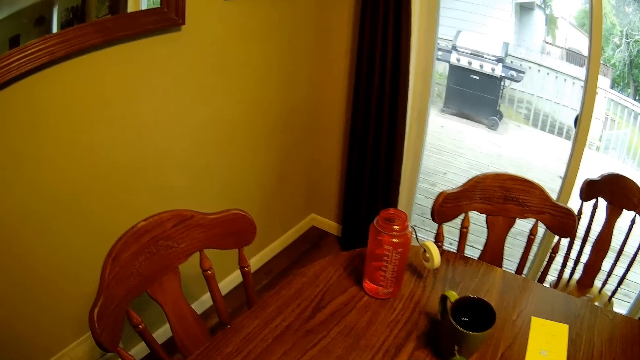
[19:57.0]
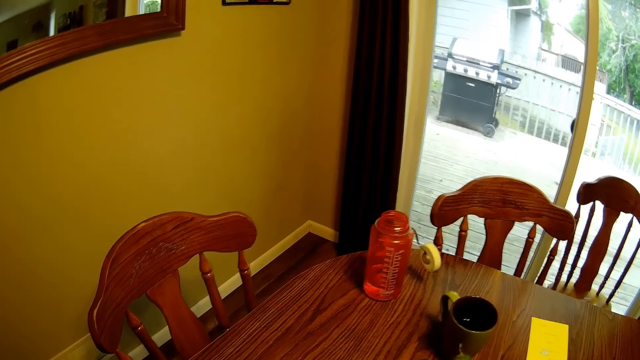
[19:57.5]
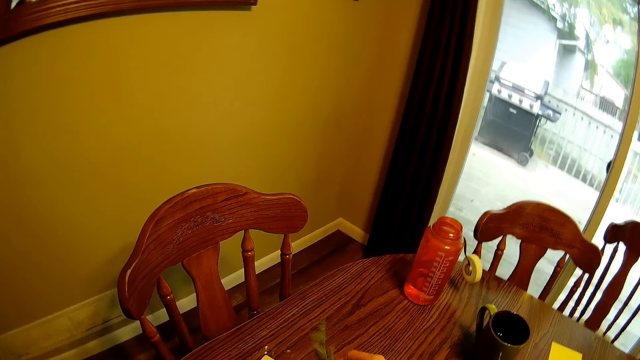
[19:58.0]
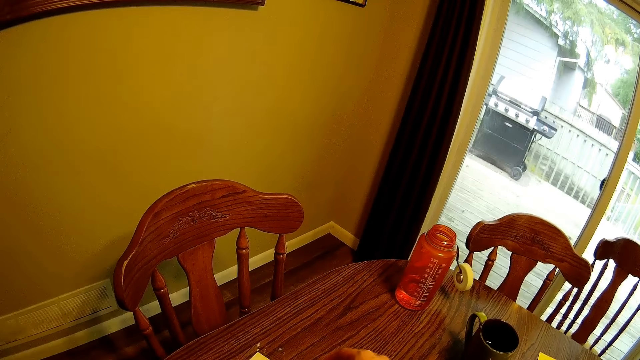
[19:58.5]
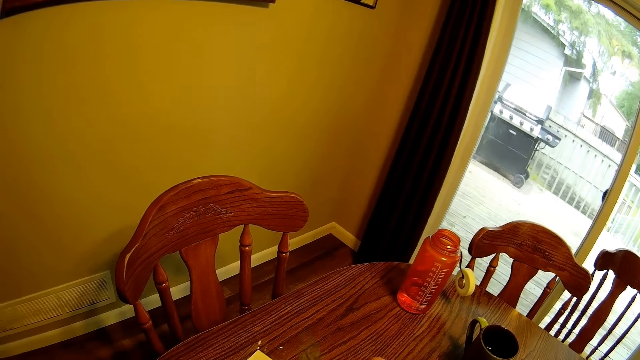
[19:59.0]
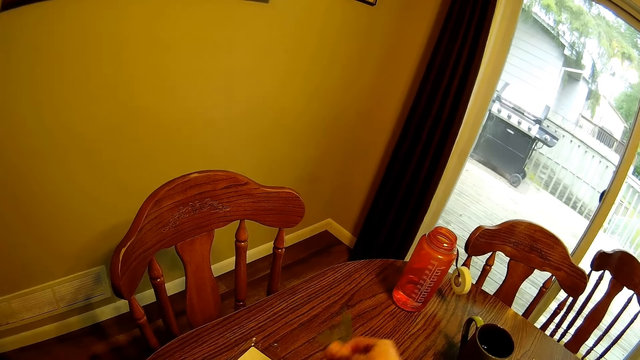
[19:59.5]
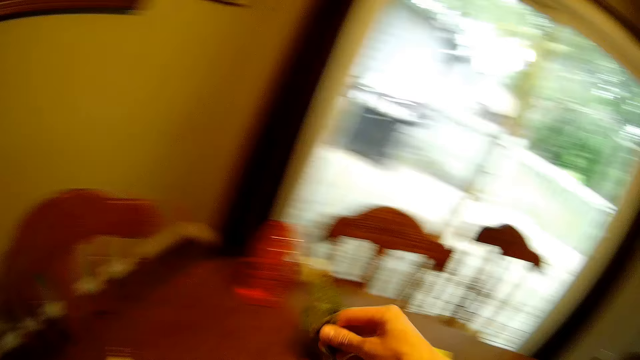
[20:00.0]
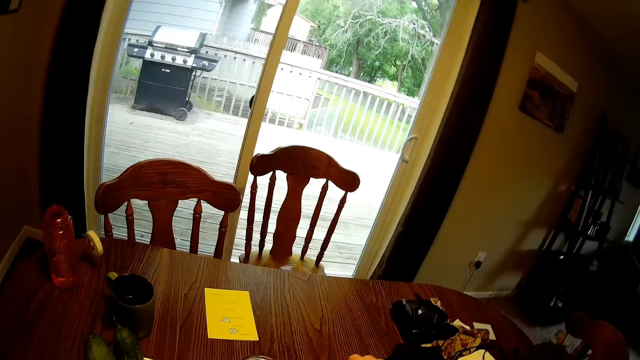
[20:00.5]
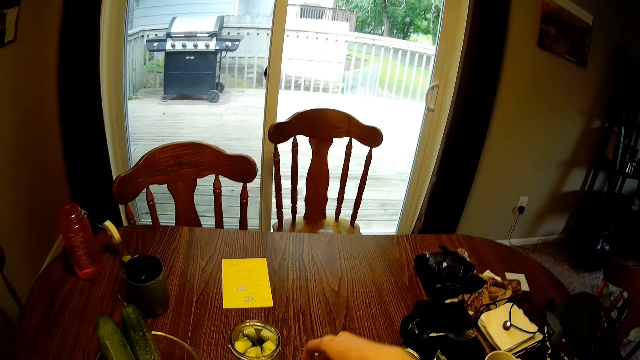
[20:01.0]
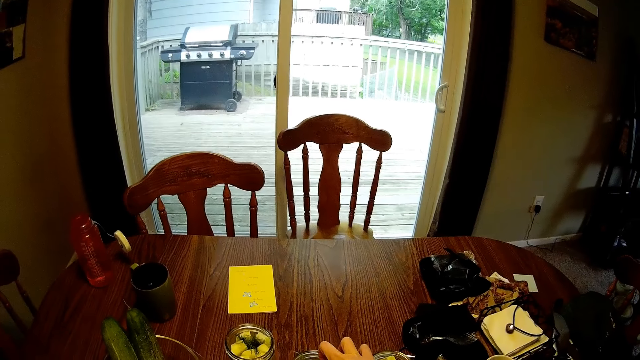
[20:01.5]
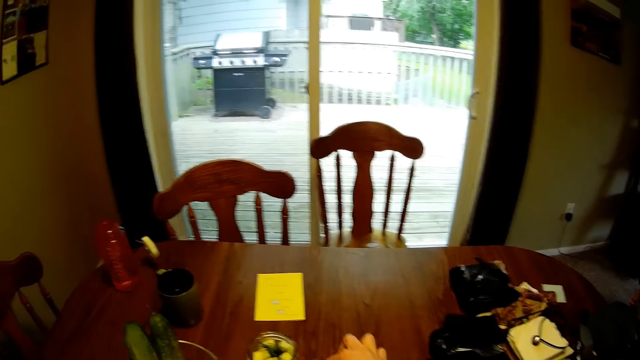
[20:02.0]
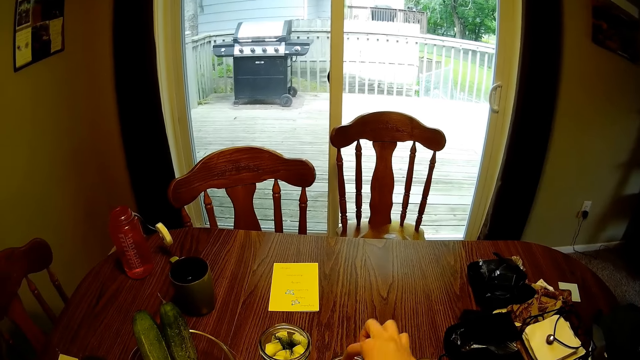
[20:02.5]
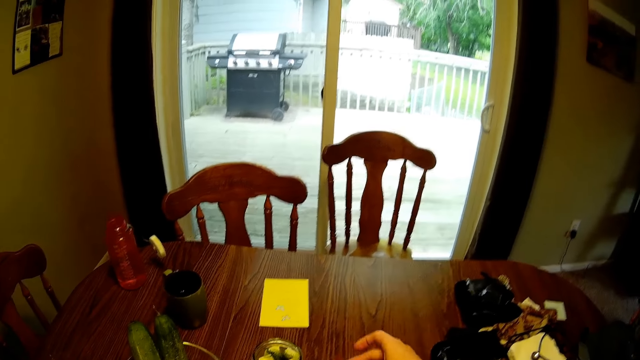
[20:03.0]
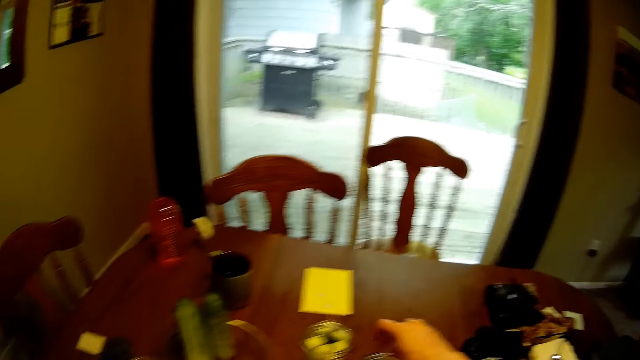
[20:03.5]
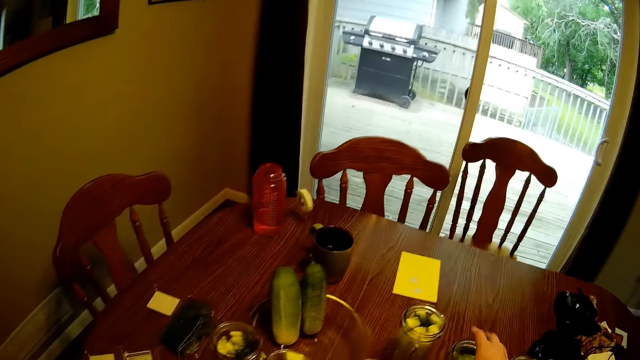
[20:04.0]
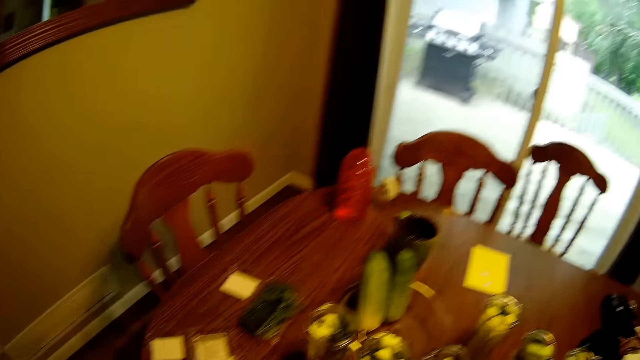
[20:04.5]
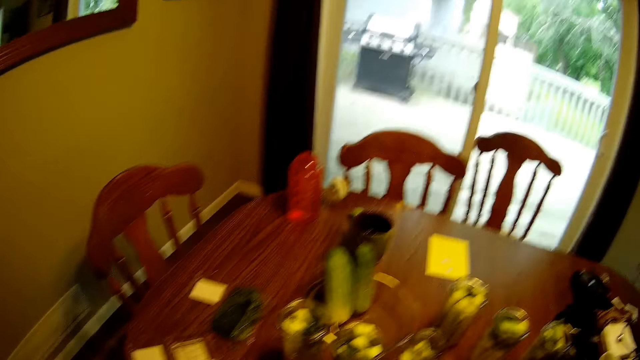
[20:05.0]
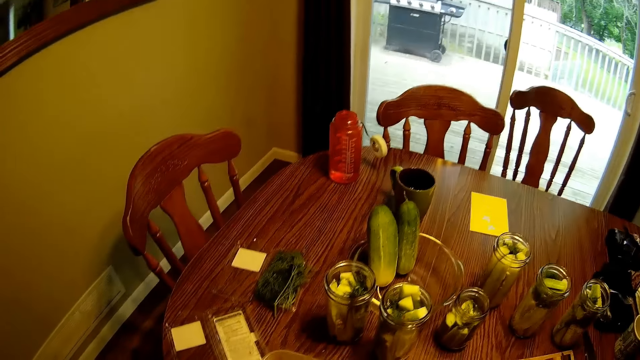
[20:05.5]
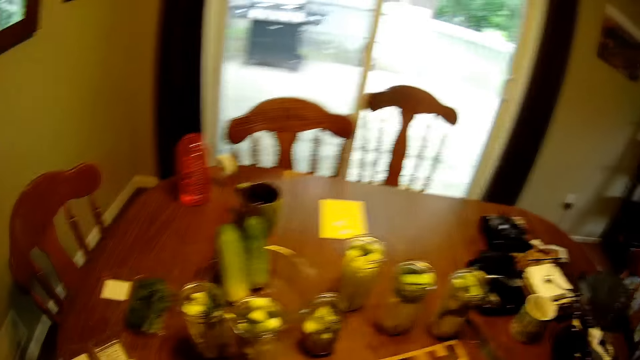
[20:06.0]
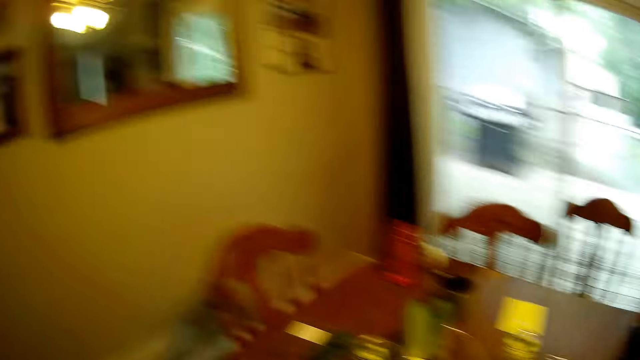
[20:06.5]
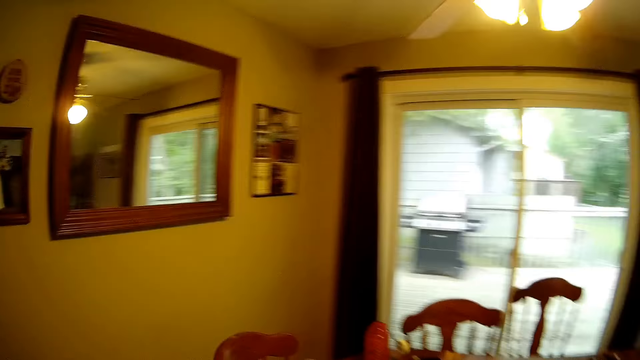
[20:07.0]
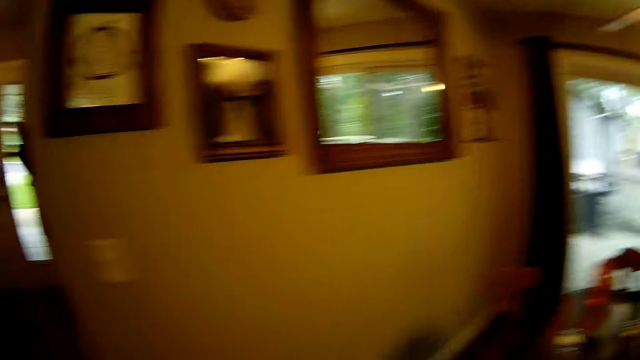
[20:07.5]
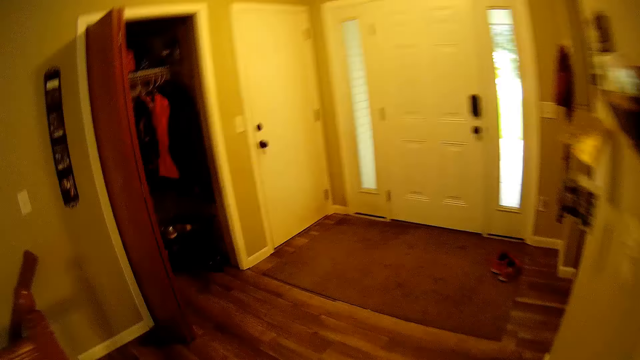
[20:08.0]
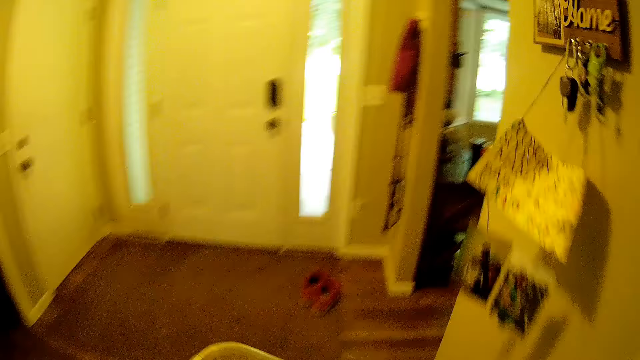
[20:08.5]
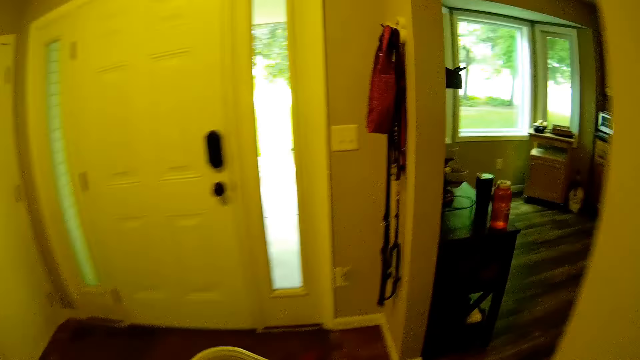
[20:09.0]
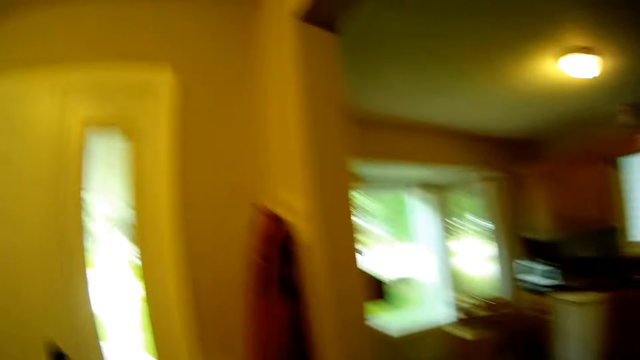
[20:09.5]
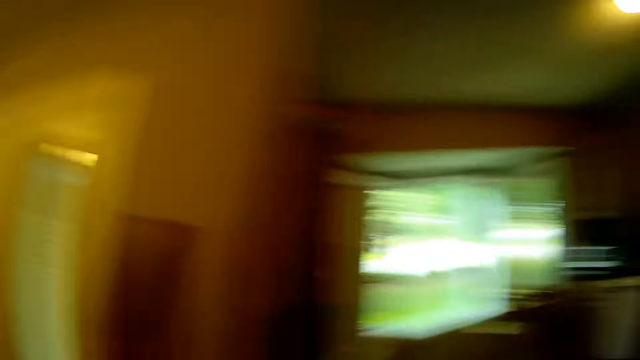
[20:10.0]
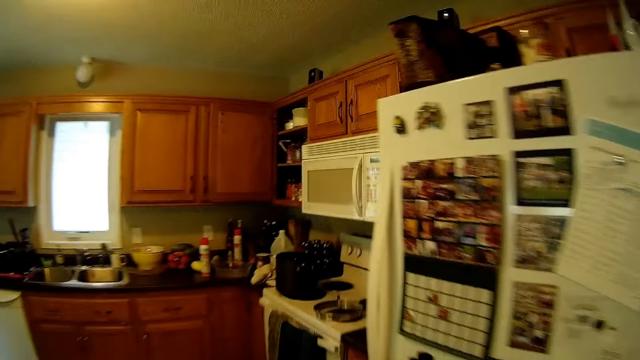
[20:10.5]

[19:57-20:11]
The camera wearer picks up a leaf from the dining table. He dips the leaf into the second fruit jar. He places the leaf in the jar. He removes his hand from the second glass jar. He walks towards the kitchen.

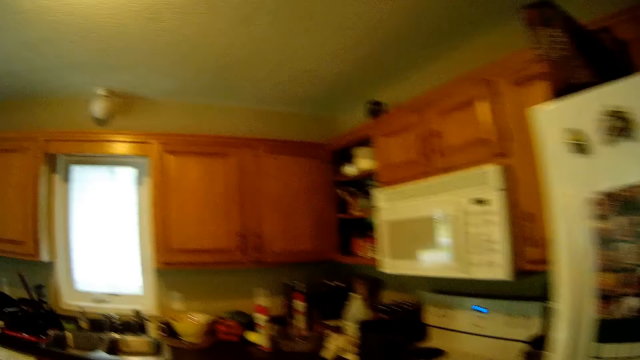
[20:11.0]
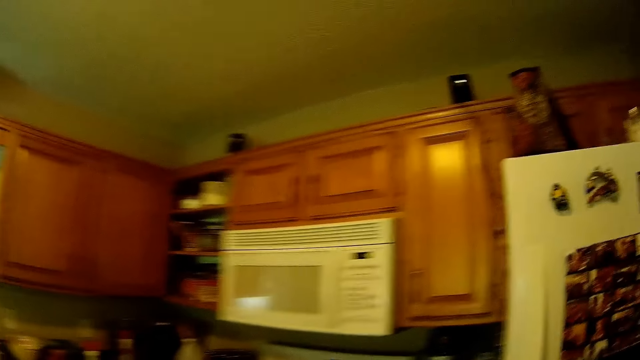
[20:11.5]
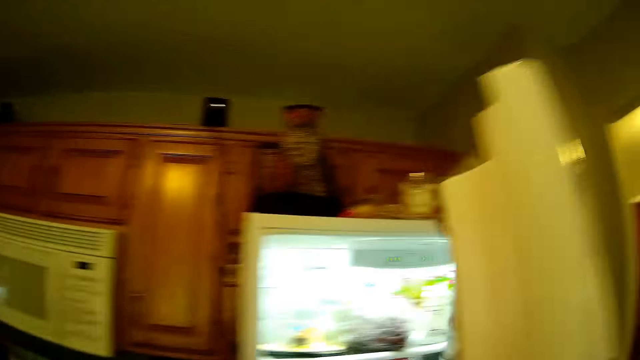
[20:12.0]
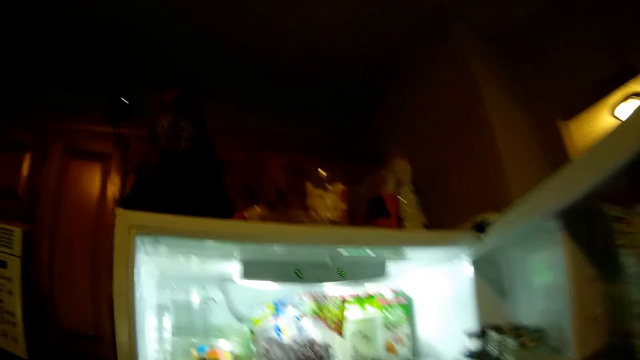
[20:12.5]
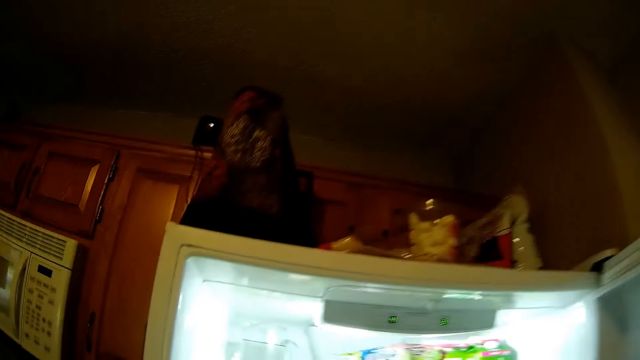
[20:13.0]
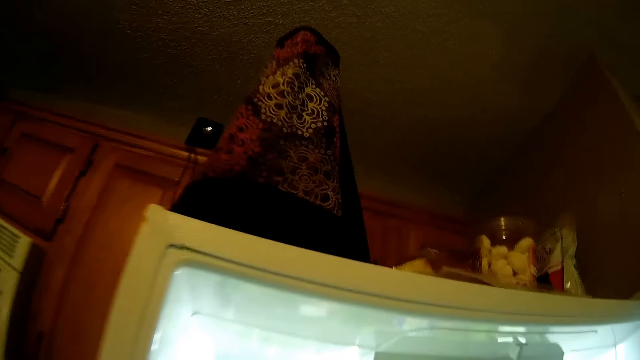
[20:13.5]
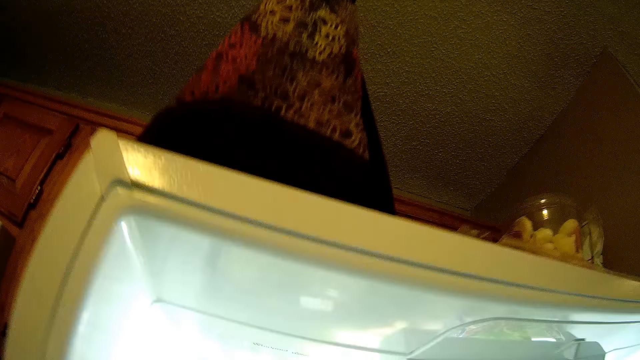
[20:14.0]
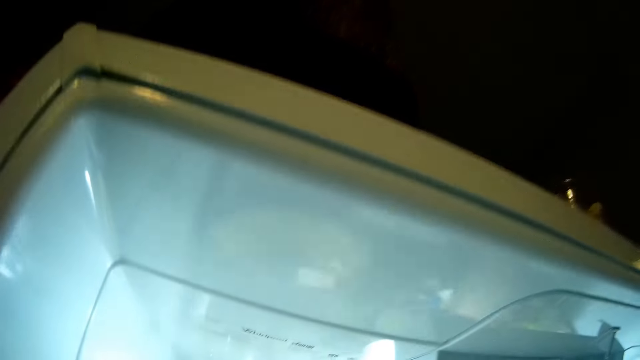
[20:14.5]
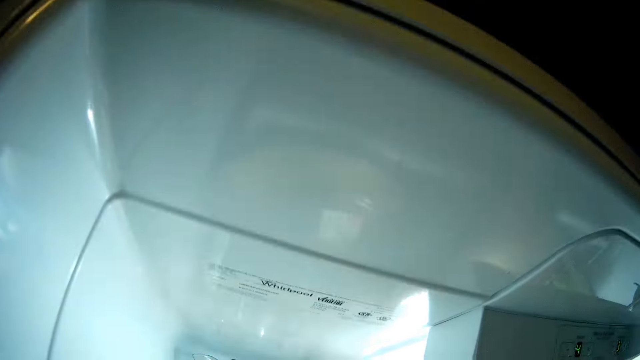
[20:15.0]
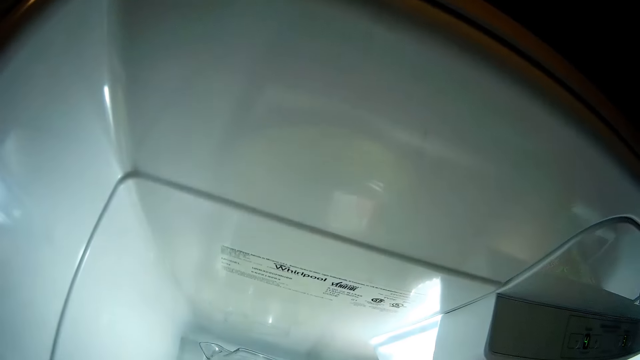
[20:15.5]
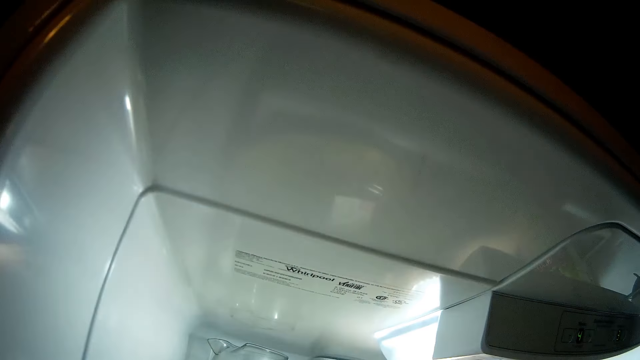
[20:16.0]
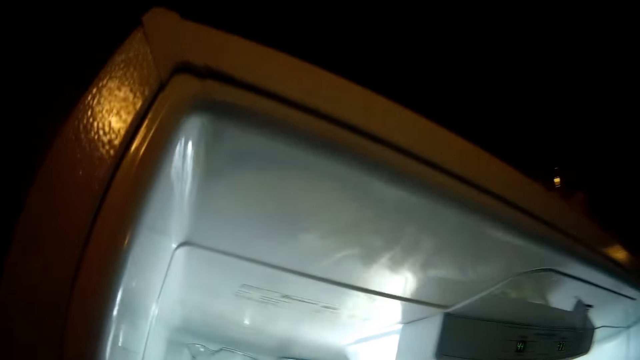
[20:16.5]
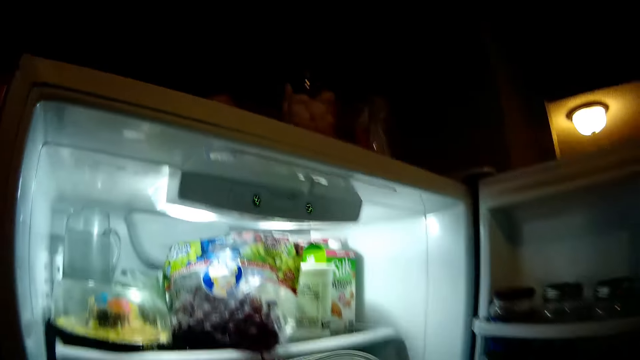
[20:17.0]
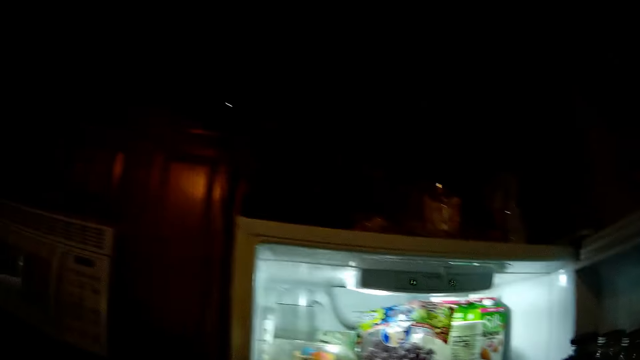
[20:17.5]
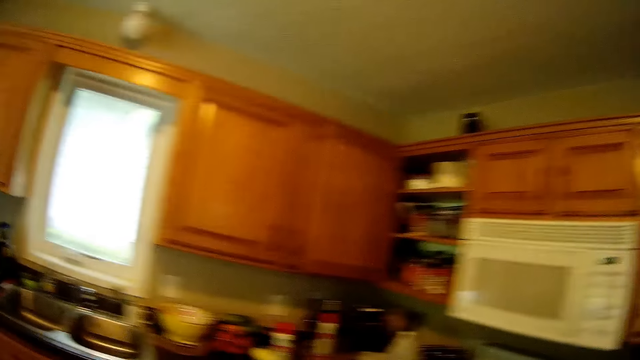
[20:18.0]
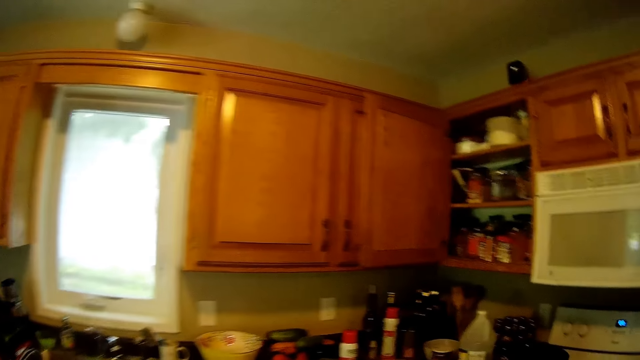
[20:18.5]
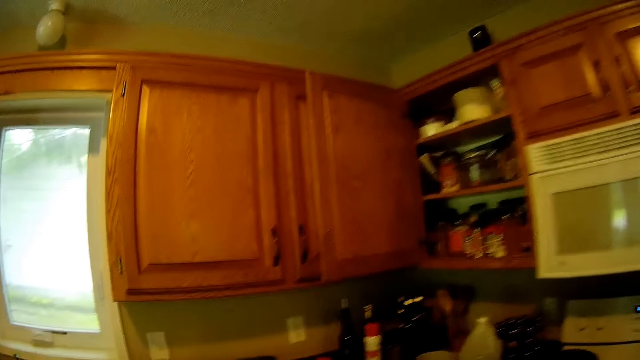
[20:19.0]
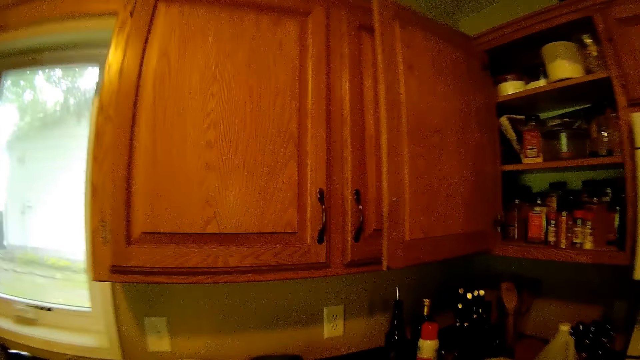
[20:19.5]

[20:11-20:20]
The camera wearer opens a fridge in the kitchen. They walk towards a slab.
